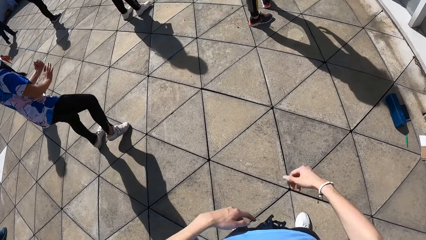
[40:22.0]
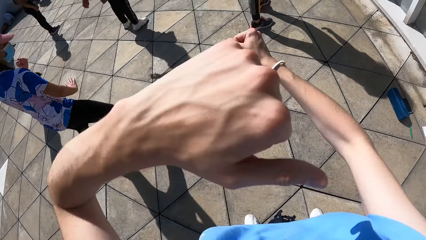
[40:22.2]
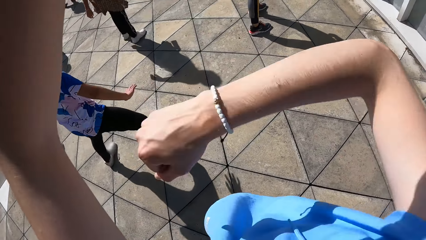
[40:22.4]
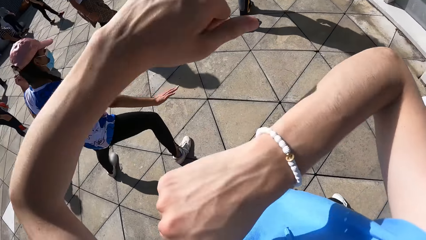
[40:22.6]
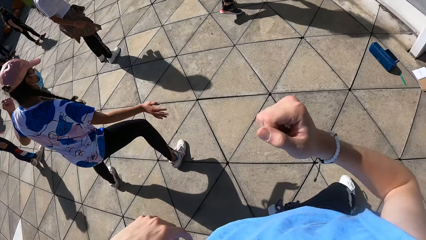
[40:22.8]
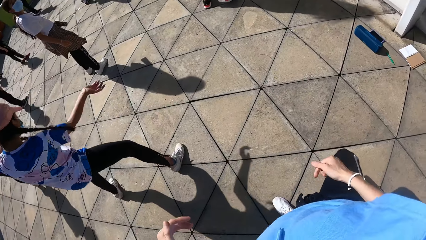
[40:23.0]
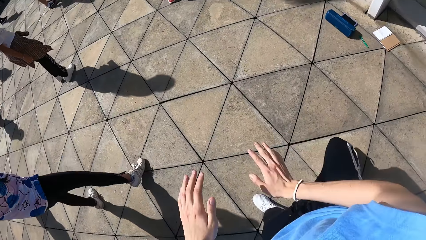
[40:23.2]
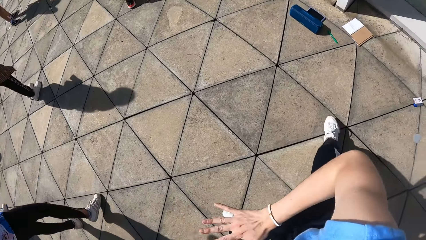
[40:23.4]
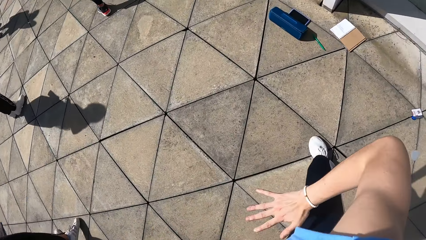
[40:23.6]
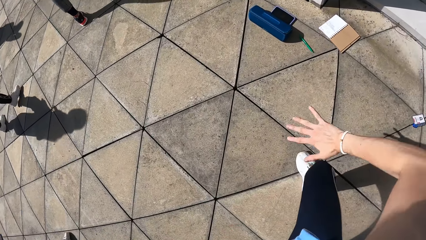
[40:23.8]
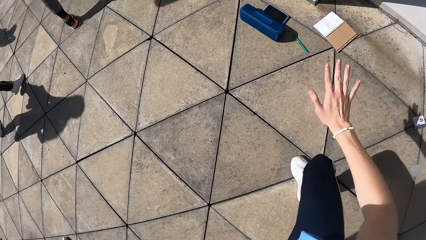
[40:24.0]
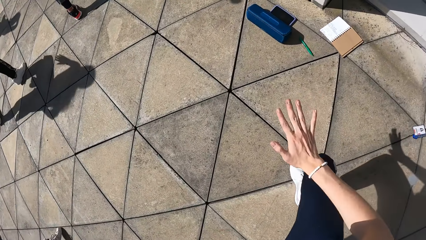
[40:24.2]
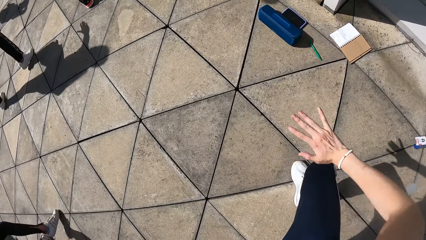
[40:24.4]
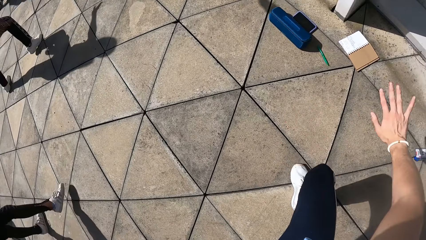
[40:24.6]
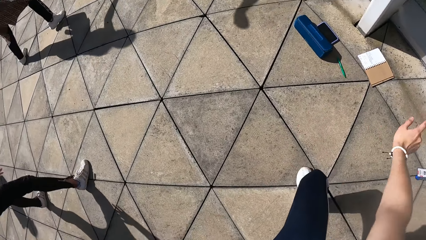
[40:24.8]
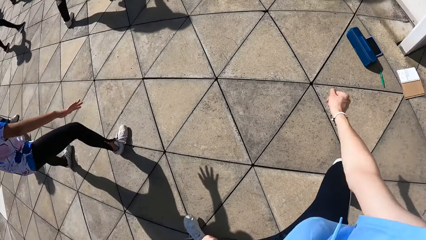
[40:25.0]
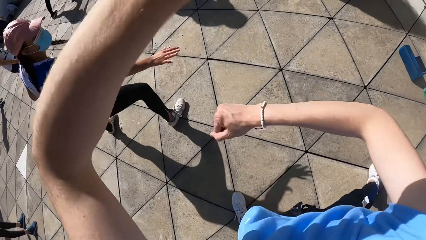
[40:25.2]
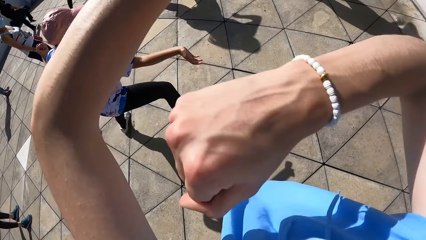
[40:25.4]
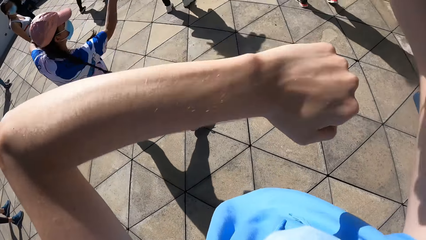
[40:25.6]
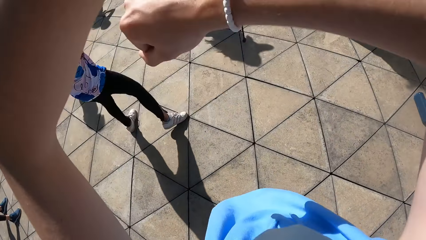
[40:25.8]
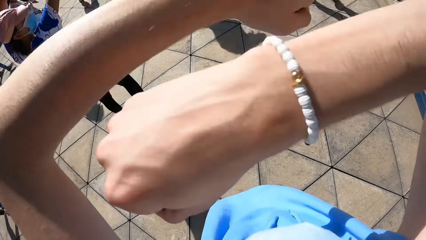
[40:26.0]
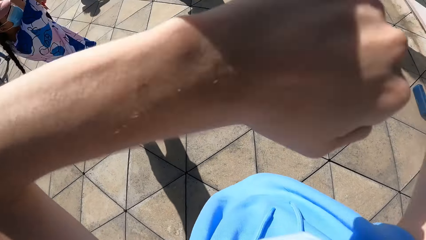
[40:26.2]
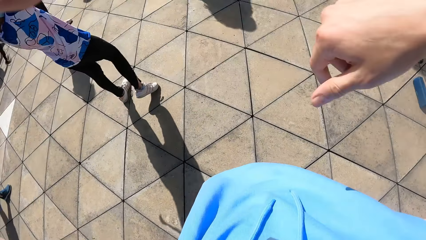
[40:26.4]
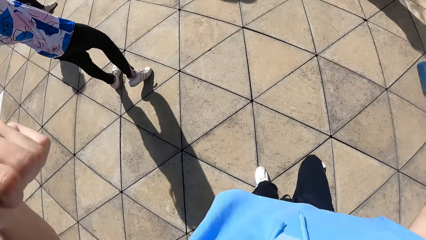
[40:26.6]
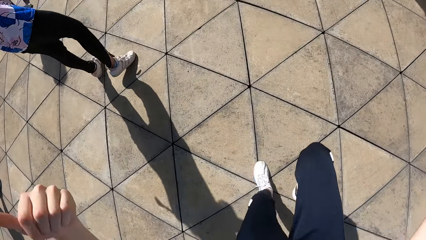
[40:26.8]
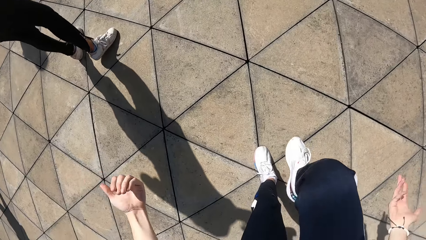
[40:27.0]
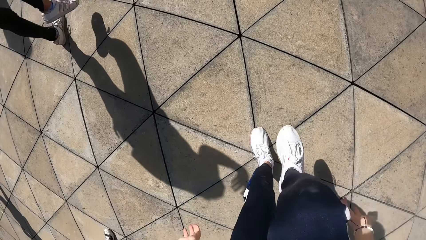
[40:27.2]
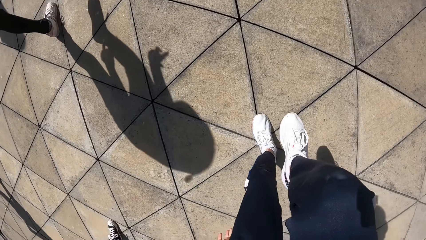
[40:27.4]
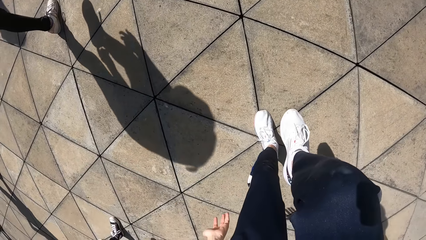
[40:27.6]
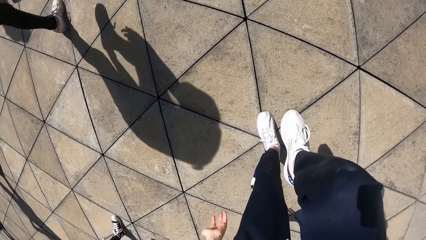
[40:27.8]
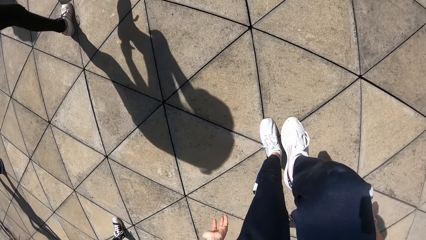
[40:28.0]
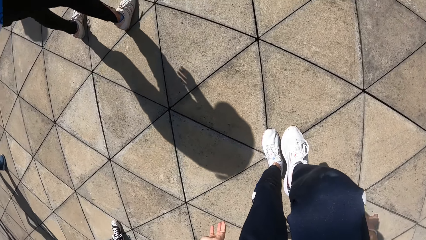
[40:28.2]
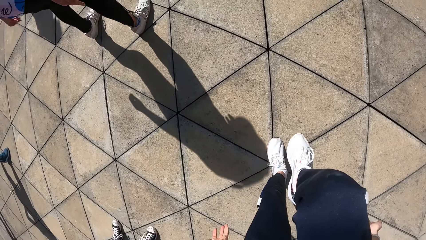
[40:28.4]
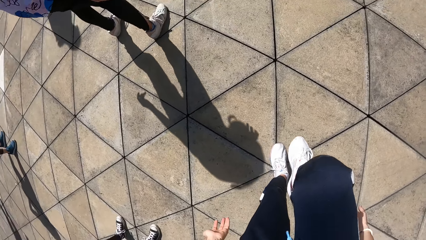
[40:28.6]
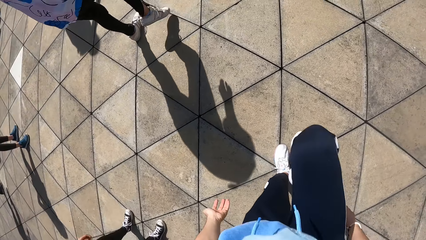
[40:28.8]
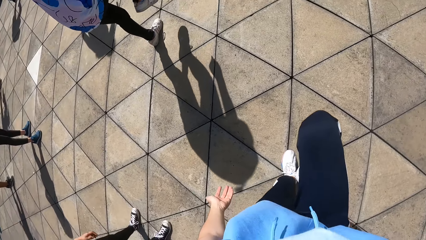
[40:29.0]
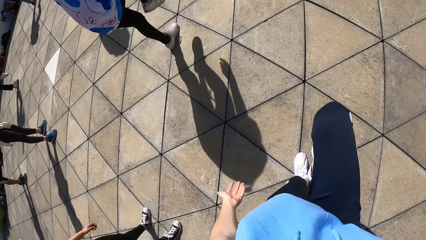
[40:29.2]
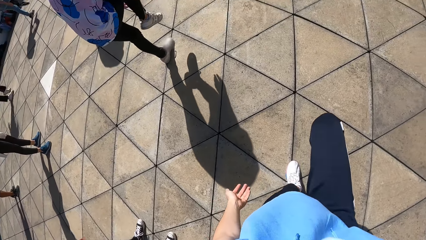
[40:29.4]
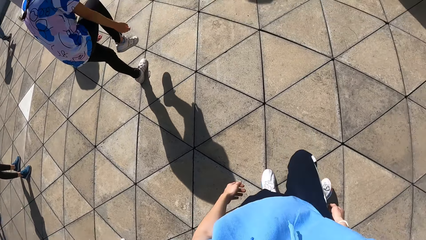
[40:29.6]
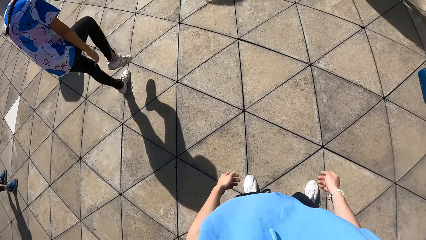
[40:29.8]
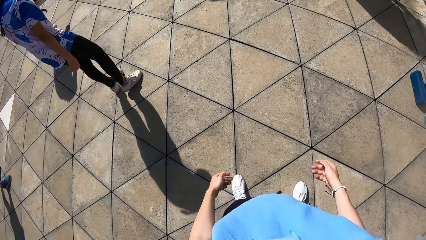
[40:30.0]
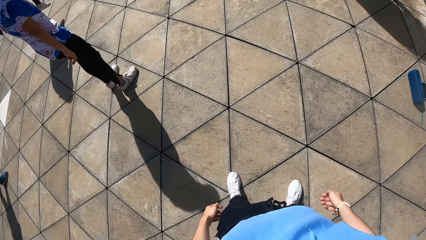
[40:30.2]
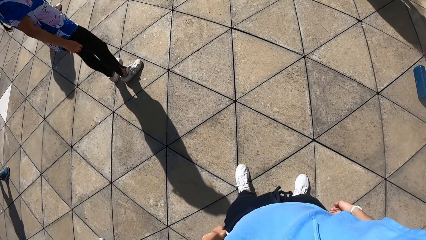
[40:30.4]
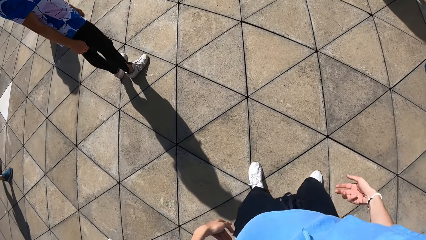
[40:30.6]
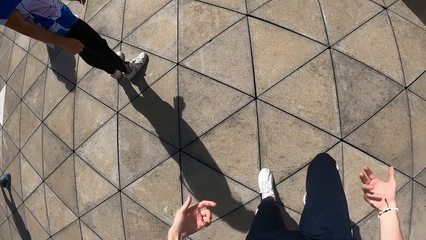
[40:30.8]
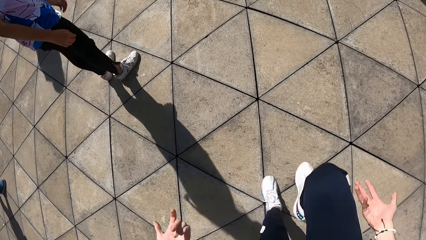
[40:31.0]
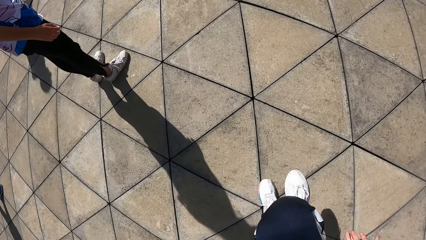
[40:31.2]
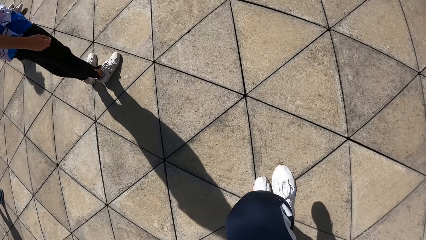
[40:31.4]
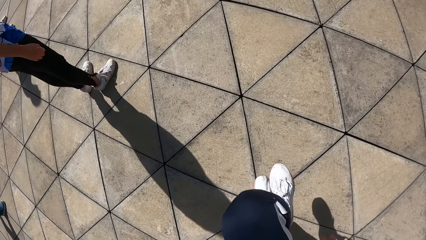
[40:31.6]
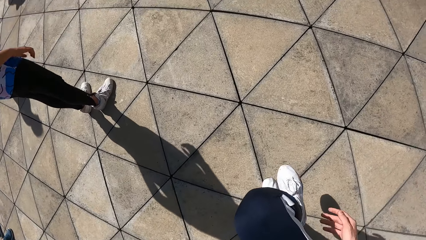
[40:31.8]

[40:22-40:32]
The camera wearer dances. They look around. They lift the leg.

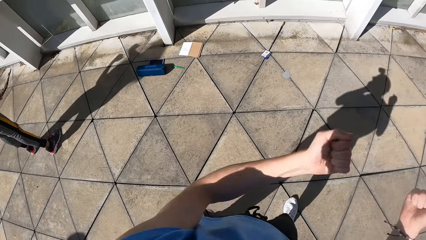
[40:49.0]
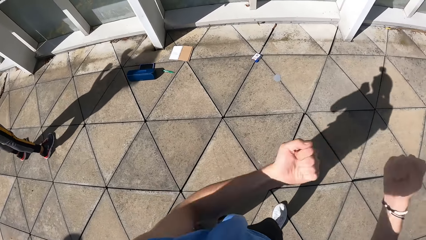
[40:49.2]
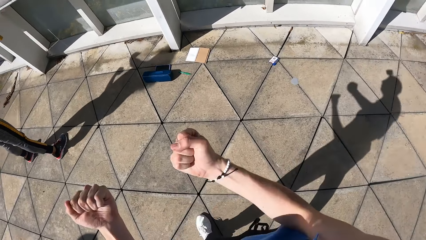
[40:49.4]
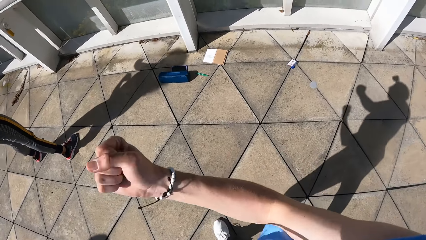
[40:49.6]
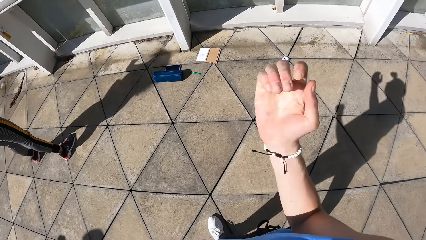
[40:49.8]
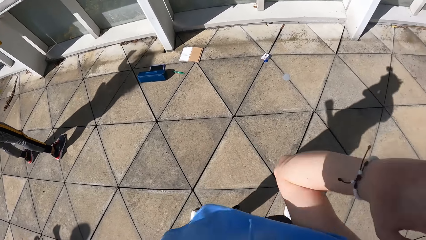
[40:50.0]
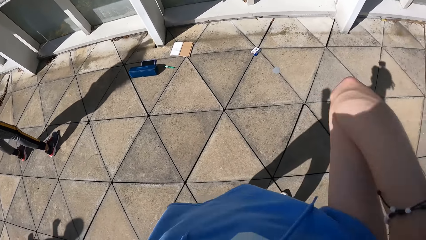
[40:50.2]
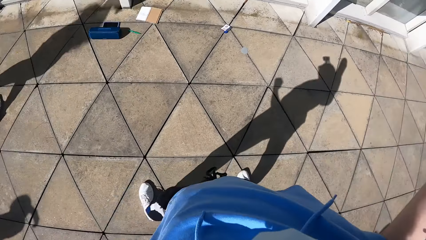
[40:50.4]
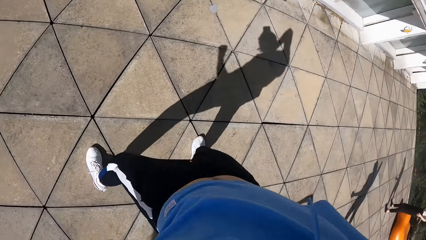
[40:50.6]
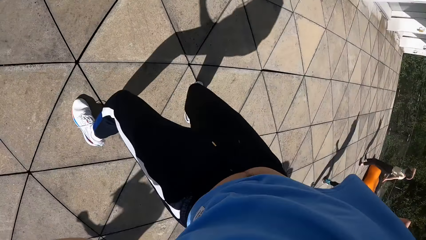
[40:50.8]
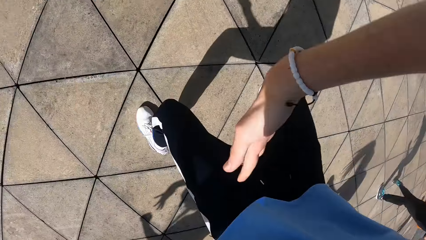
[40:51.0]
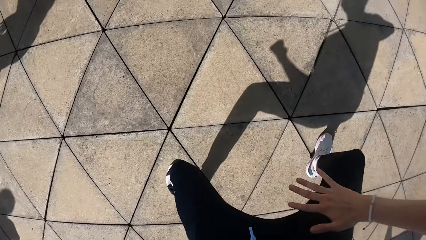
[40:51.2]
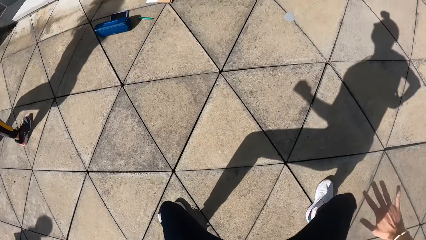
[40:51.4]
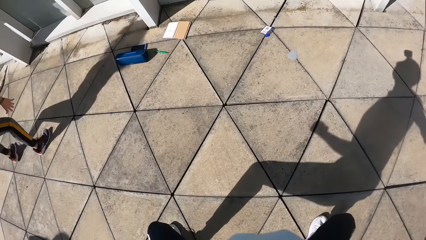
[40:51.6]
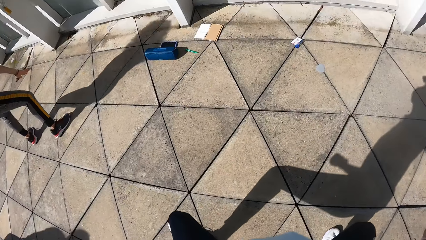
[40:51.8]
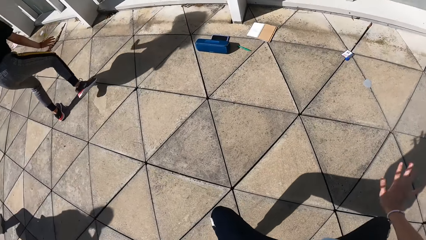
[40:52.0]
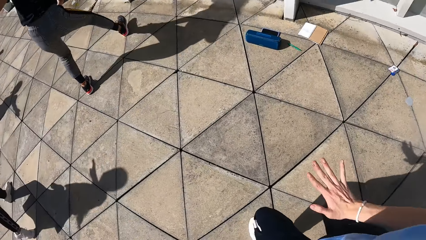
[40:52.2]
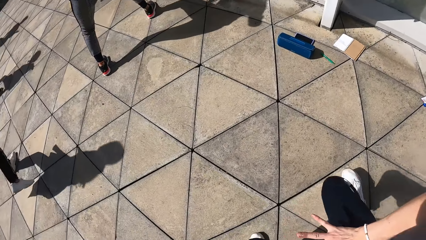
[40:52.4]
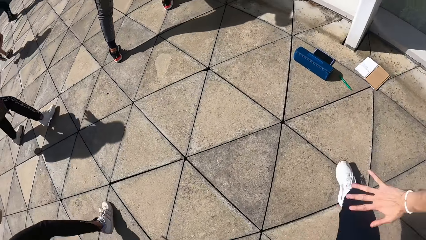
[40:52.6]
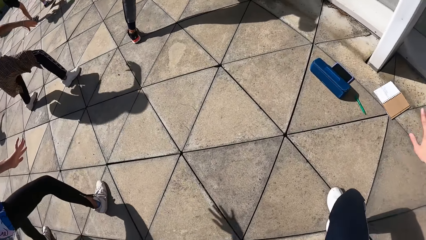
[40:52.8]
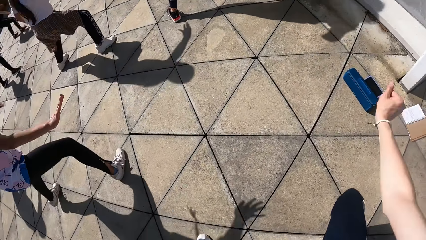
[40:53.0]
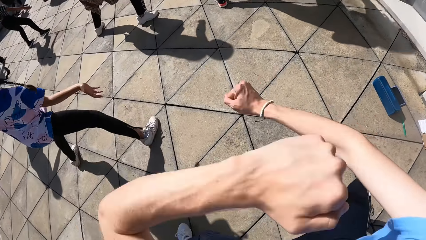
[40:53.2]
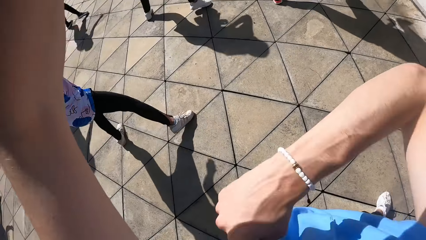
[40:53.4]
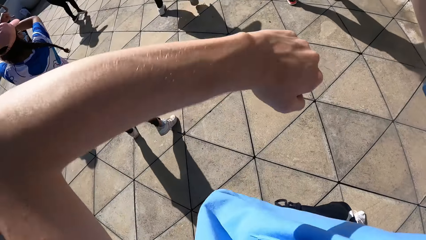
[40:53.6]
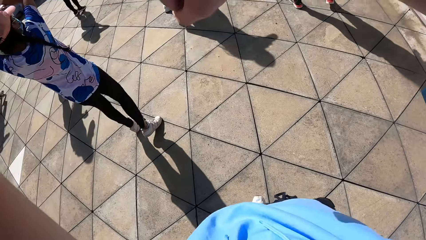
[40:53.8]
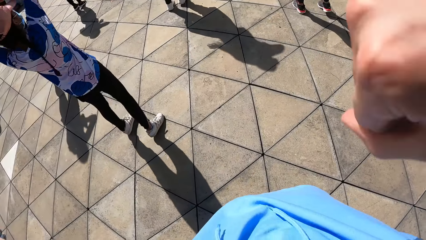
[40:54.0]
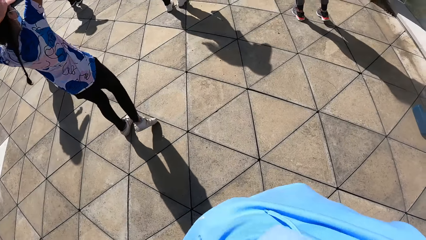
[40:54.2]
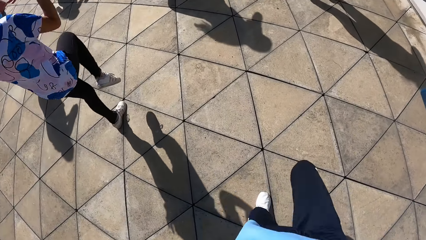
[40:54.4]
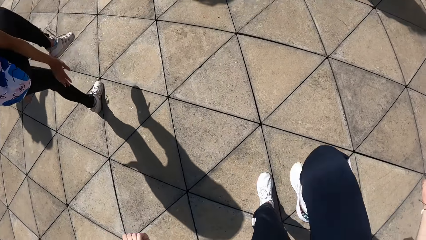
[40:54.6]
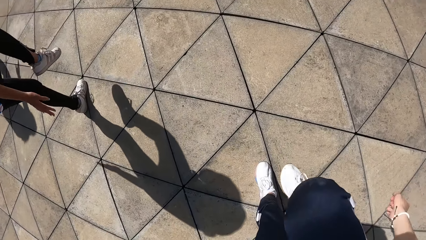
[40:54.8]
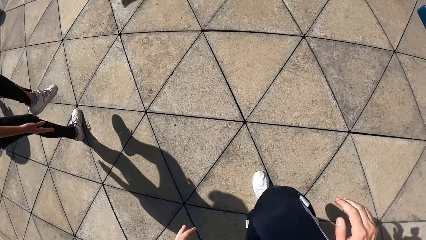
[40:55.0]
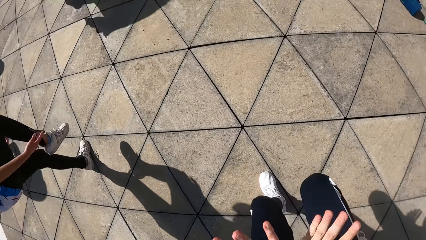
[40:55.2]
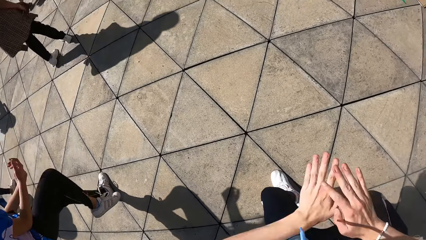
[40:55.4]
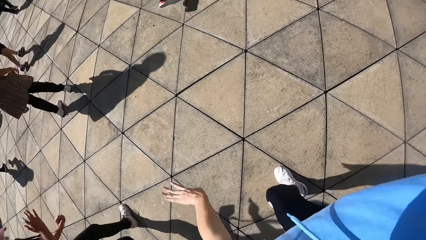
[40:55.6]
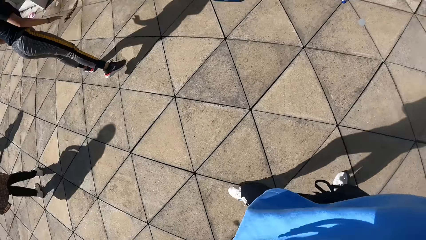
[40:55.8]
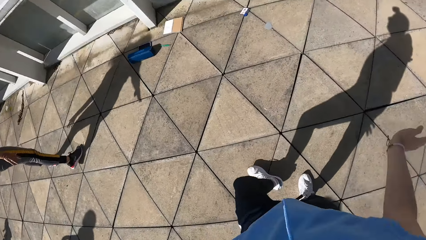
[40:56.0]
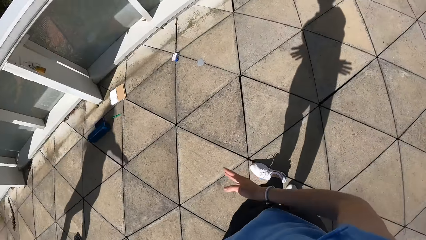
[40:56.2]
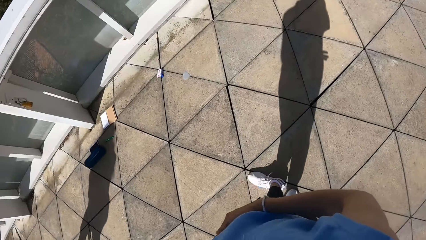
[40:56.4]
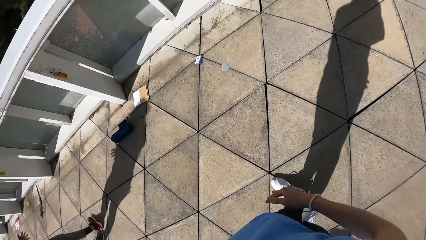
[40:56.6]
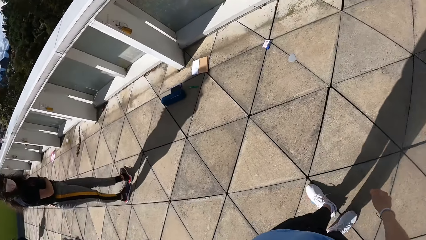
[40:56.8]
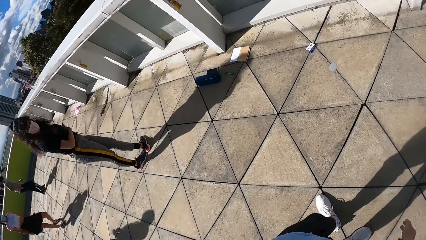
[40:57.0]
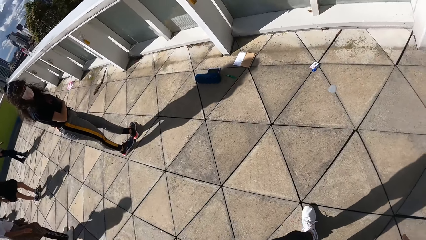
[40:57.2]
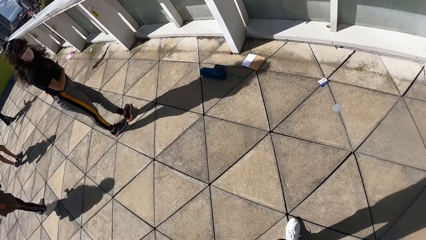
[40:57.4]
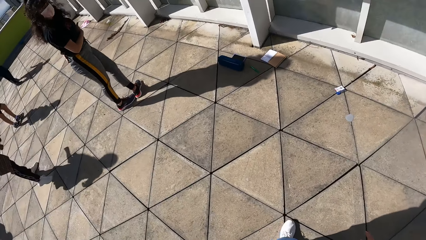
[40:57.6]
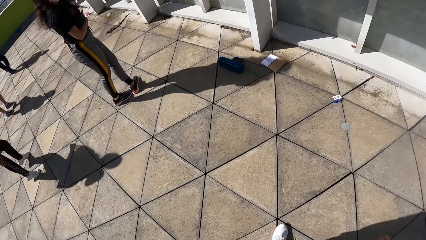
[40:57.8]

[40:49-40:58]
The woman raises her right hand. The camera wearer raises his right leg from the floor. The woman raises her right leg from the floor. The camera wearer drops the leg on the floor. He crosses both legs on the floor.
